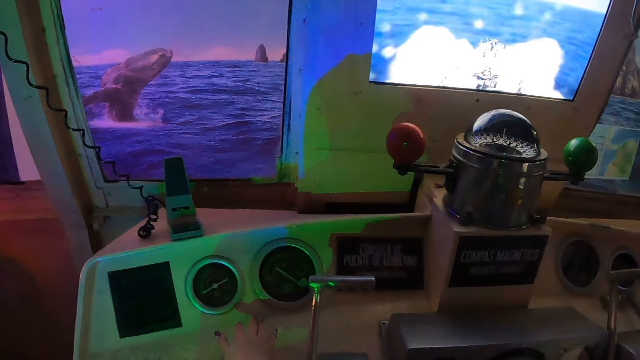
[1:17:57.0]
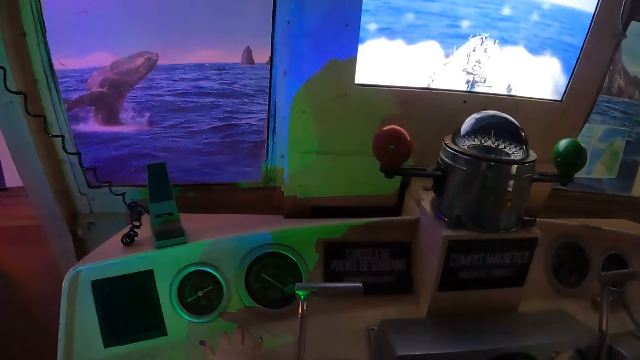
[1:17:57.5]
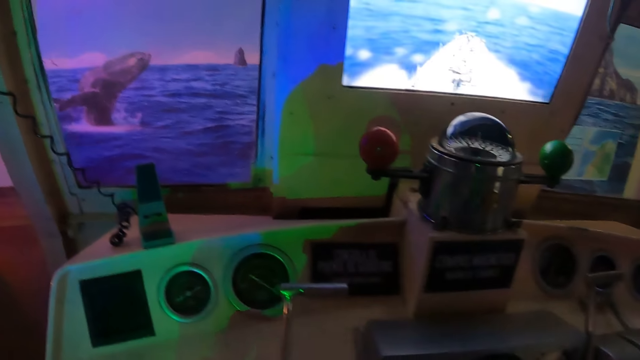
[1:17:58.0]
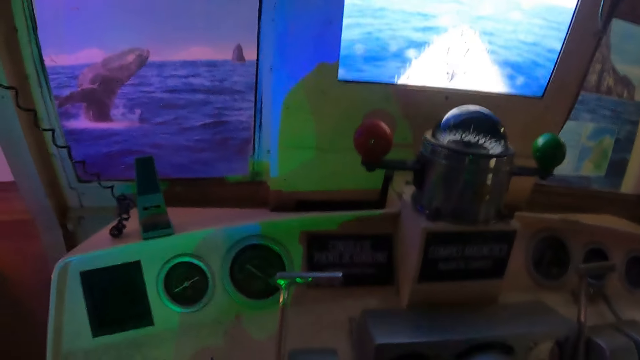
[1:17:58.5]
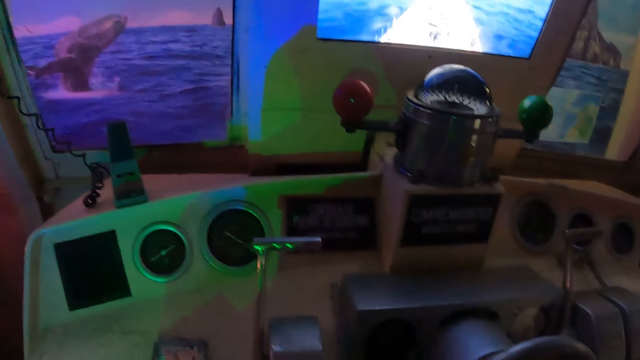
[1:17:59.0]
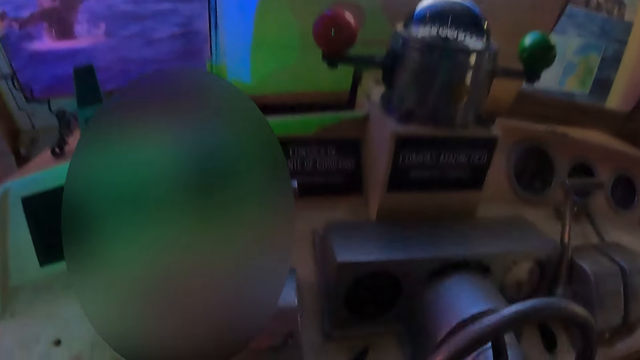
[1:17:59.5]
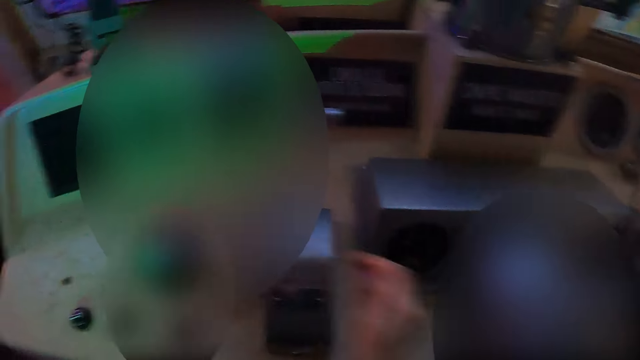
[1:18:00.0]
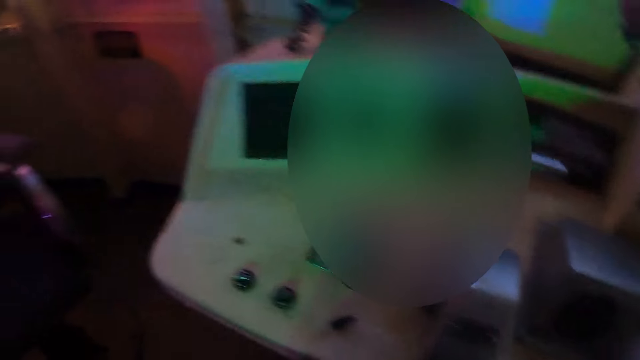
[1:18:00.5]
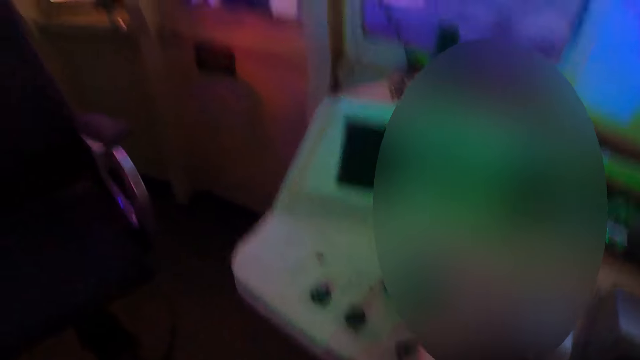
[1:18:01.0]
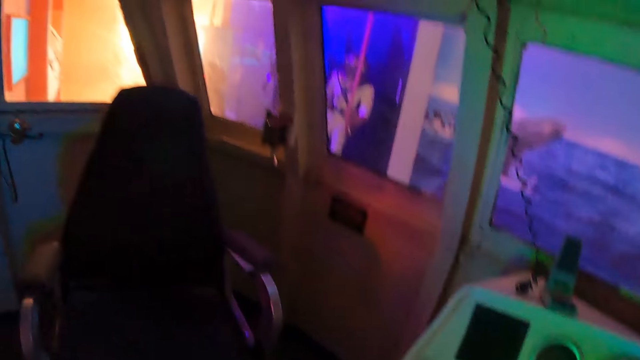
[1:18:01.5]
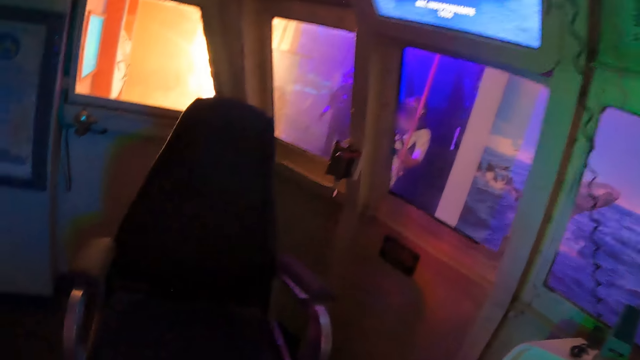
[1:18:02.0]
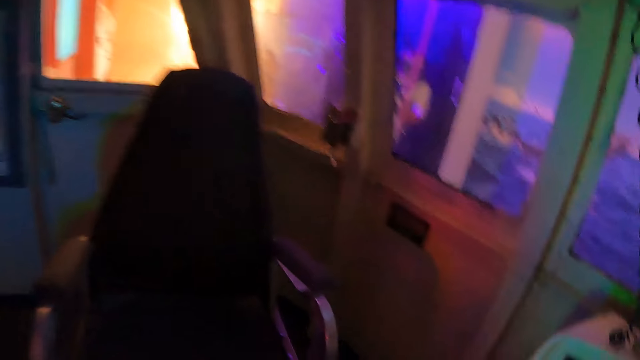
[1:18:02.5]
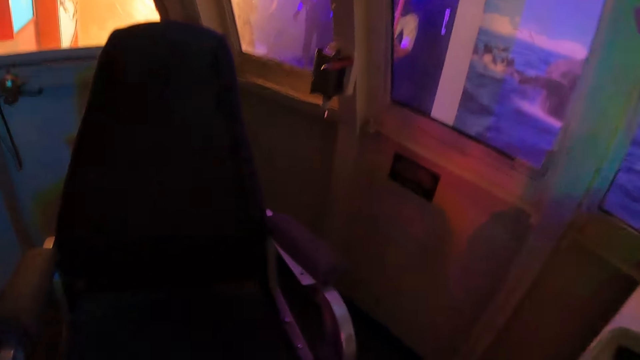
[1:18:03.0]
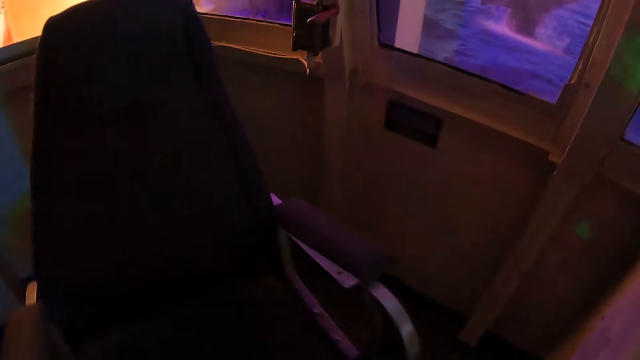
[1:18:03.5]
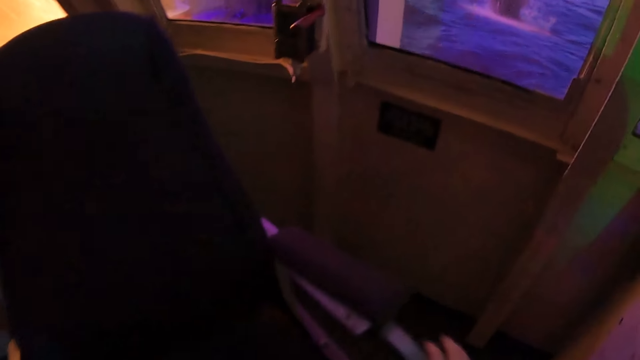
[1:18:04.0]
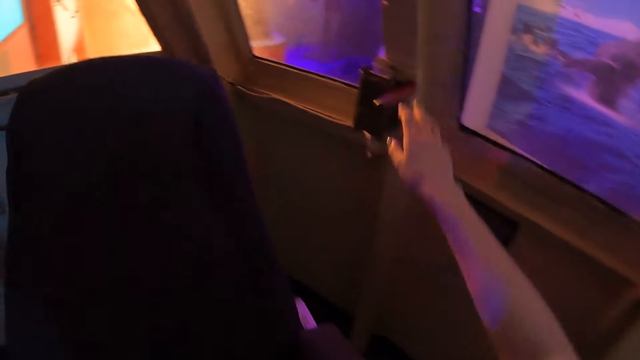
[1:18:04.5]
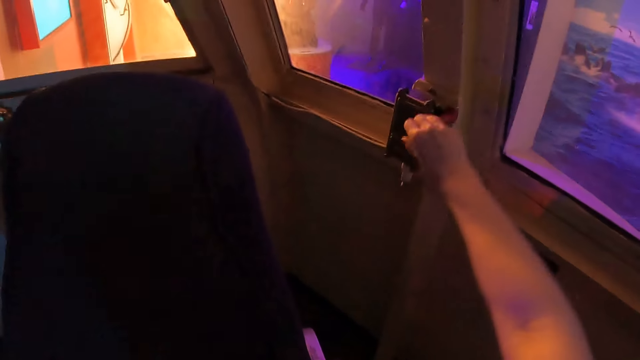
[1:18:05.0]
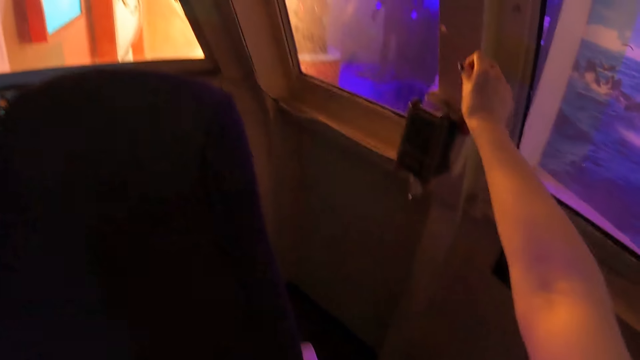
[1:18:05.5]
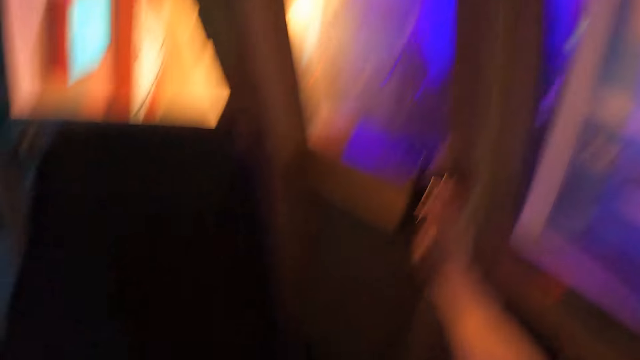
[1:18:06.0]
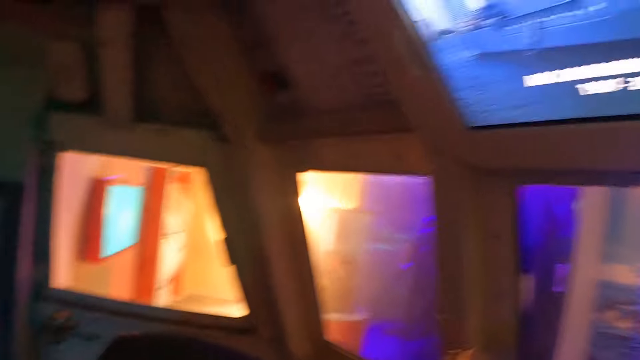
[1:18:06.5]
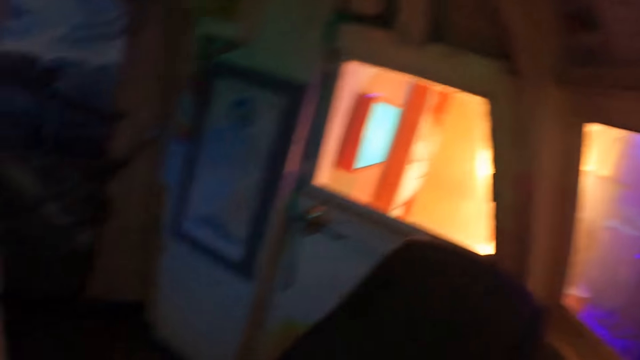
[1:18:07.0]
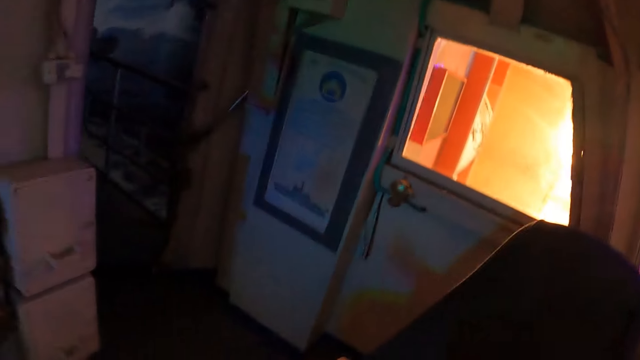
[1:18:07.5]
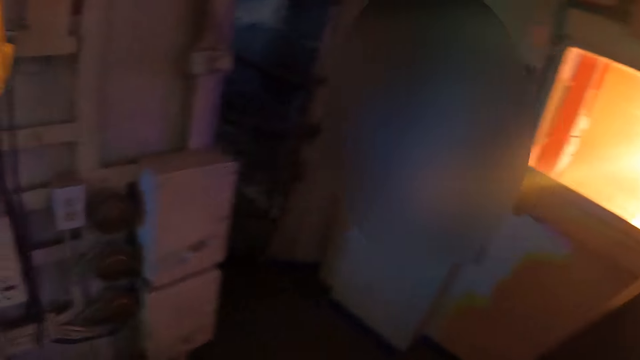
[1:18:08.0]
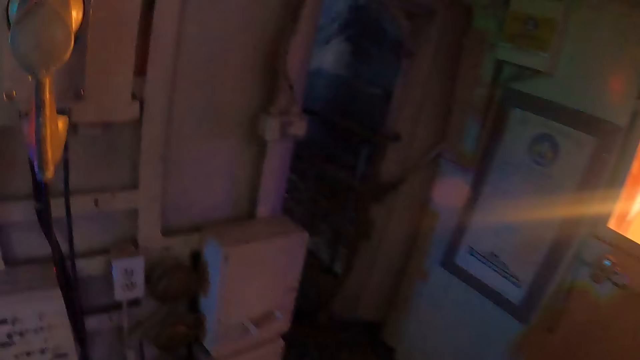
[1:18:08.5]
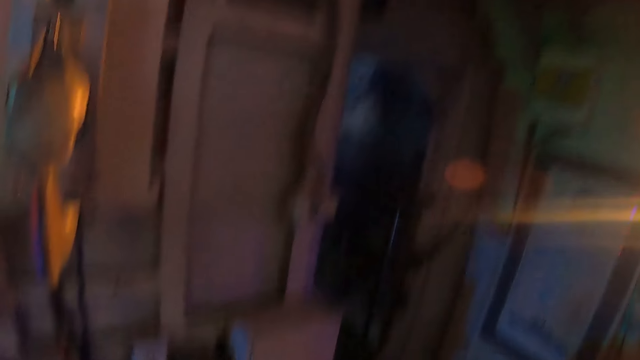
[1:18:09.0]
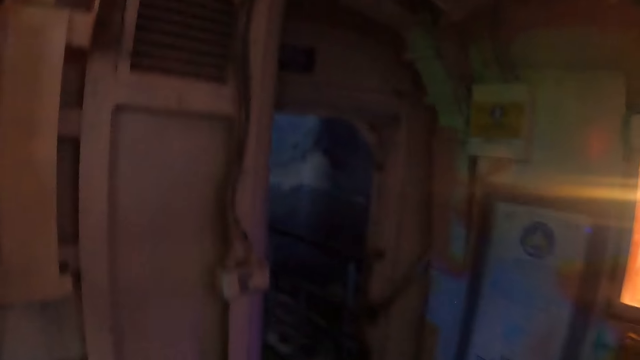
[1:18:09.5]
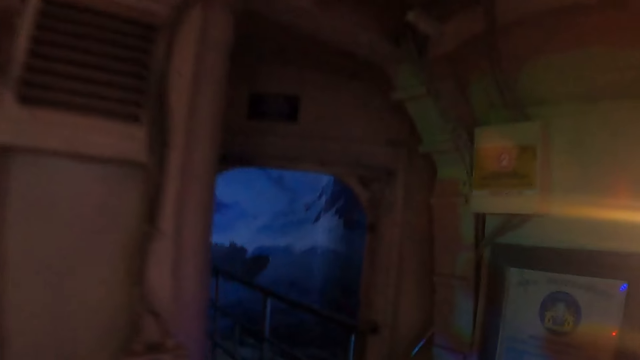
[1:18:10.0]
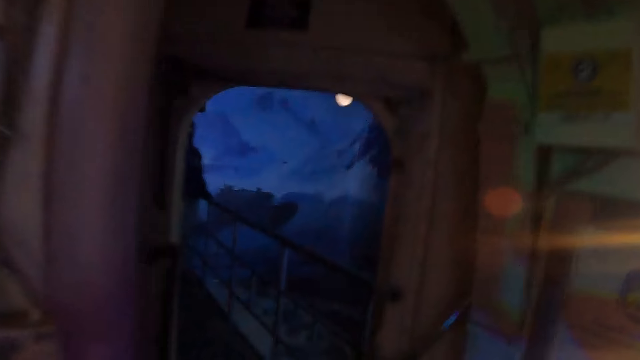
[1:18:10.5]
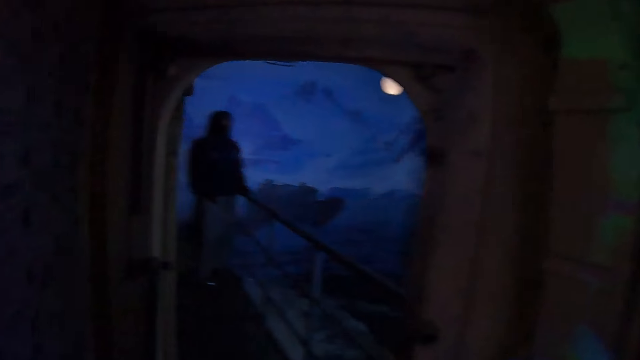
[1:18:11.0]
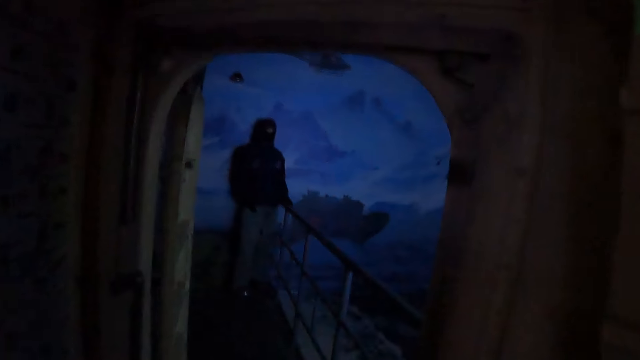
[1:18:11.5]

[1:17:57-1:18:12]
The camera wearer moves around. They turn something. They walk around the ship.

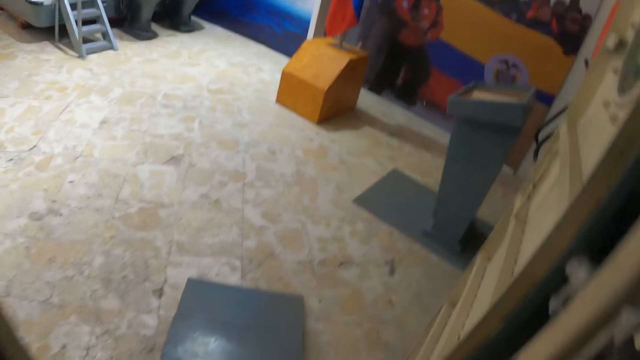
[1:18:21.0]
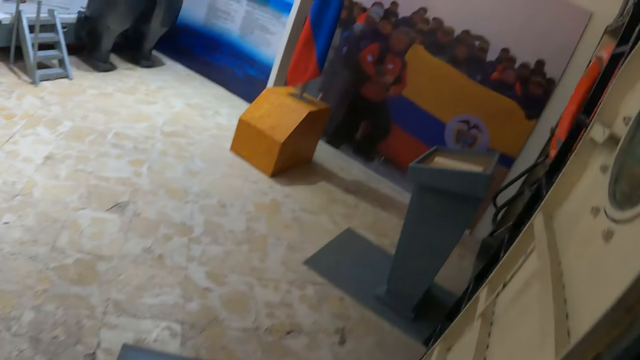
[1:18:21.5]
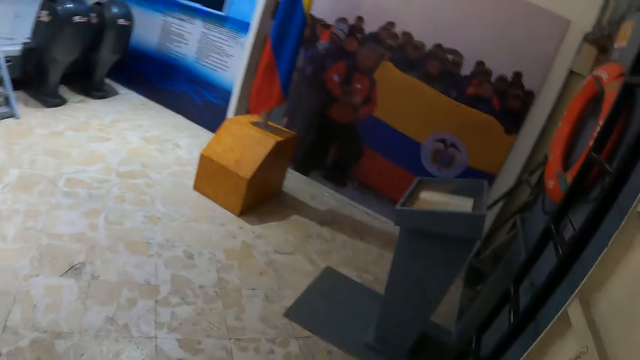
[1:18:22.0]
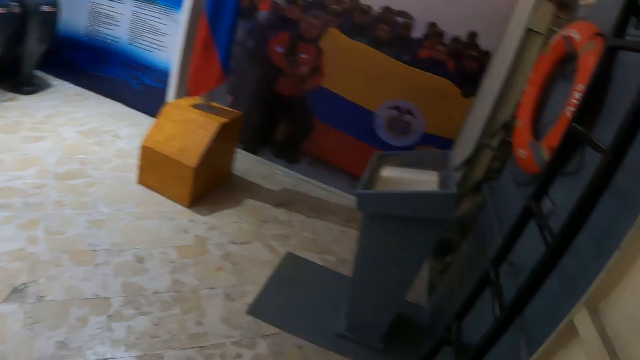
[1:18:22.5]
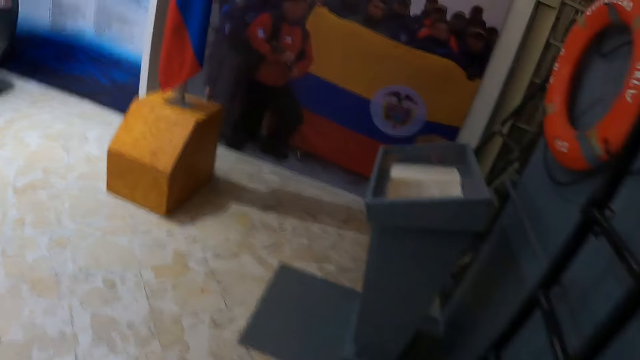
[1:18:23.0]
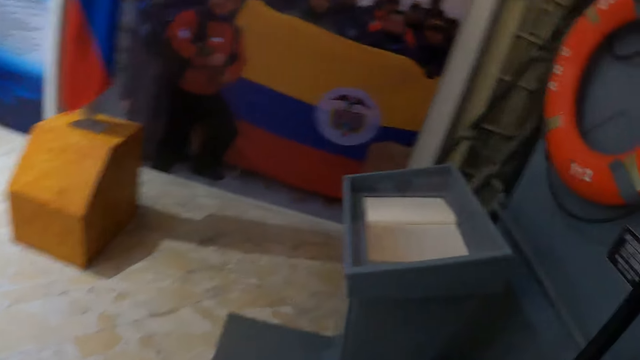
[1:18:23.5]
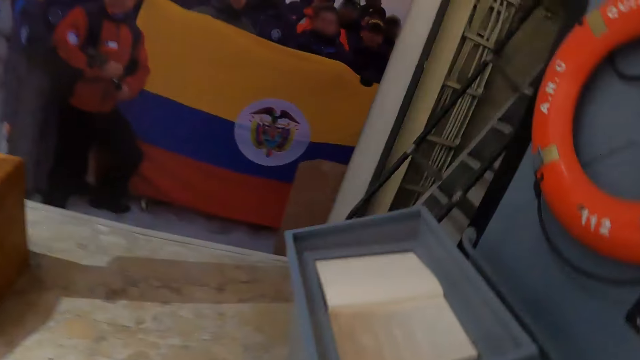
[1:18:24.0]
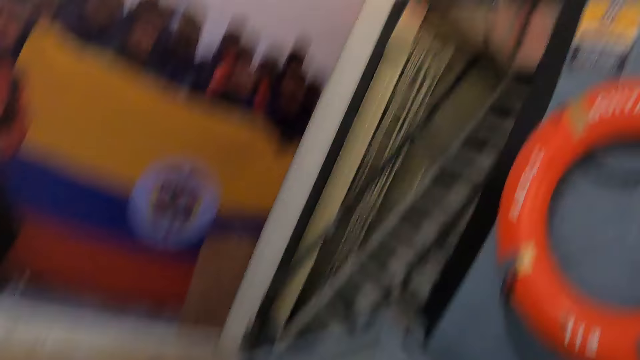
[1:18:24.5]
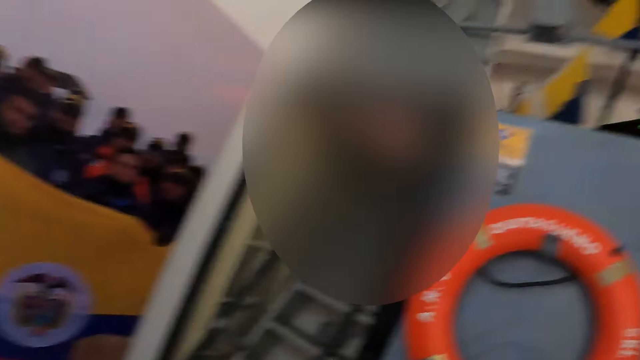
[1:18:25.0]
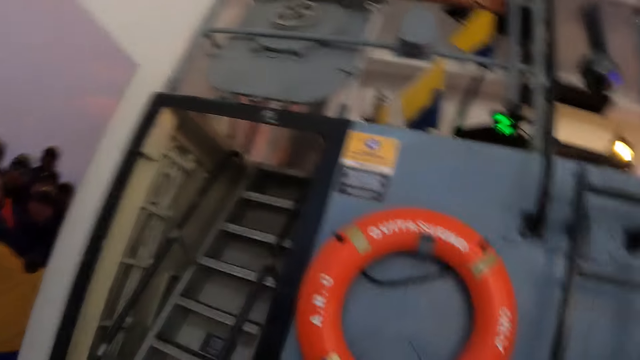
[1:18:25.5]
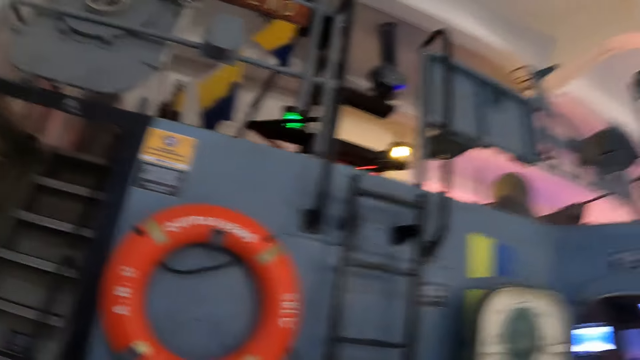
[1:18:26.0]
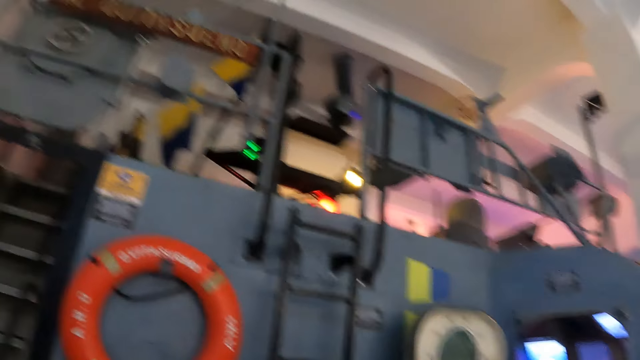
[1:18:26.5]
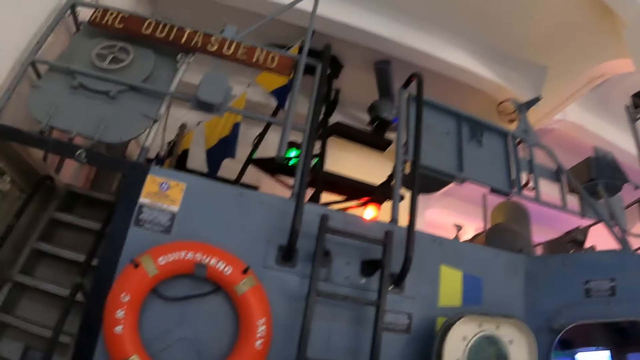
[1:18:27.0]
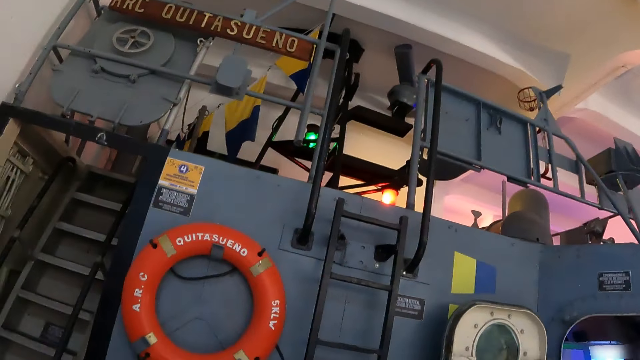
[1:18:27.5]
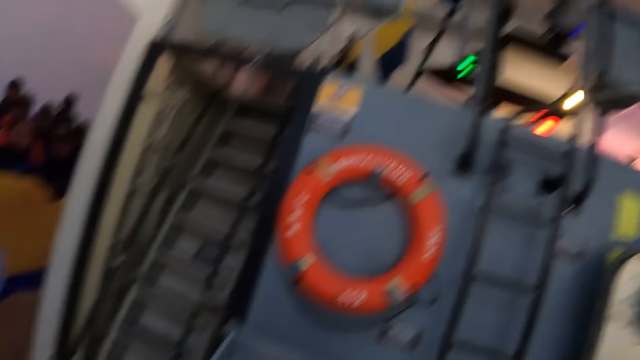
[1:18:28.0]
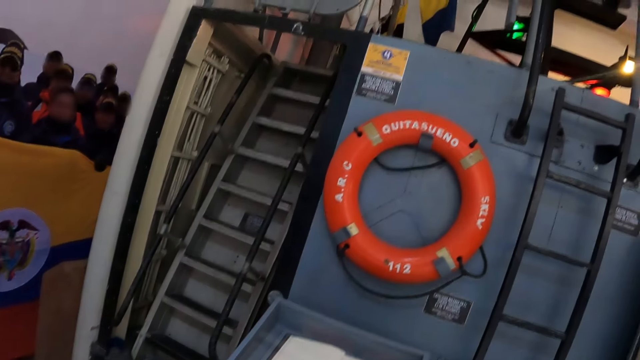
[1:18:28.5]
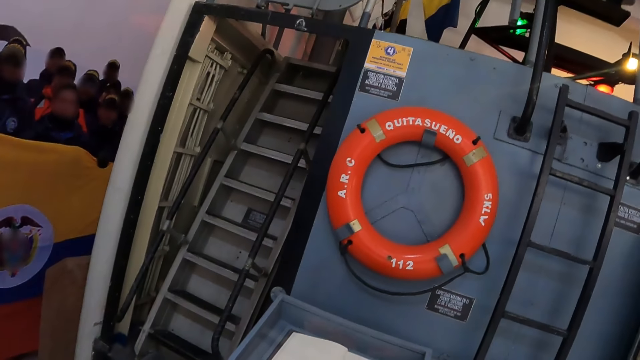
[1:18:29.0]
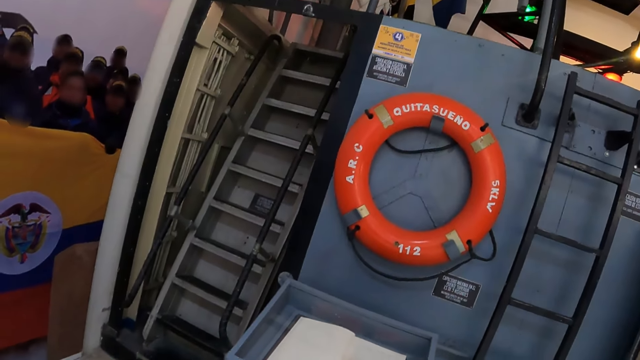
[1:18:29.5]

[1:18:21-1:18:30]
The camera wearer looks around.
